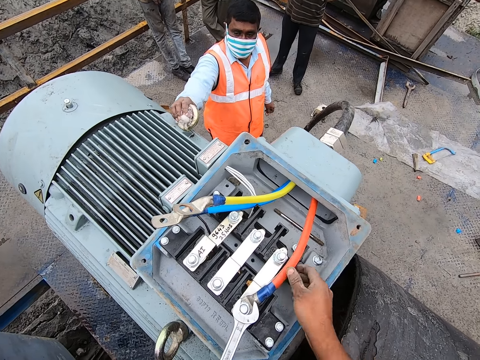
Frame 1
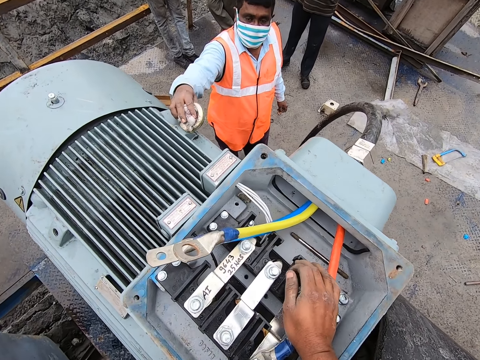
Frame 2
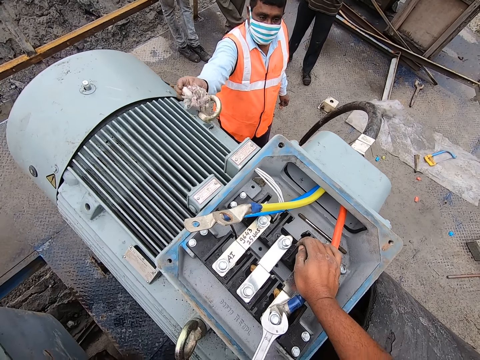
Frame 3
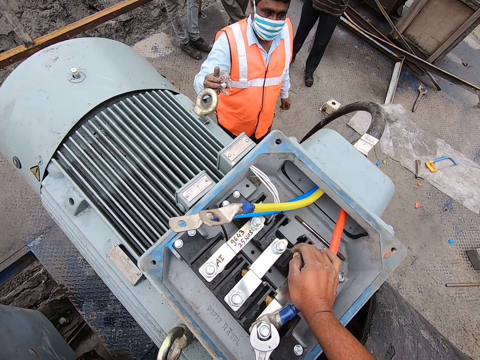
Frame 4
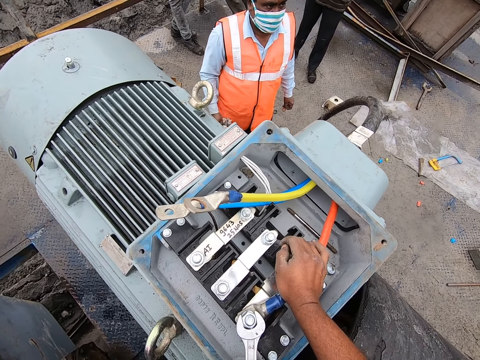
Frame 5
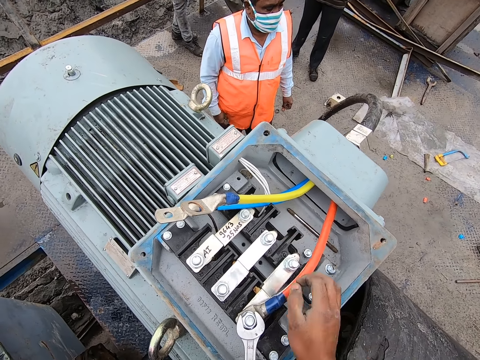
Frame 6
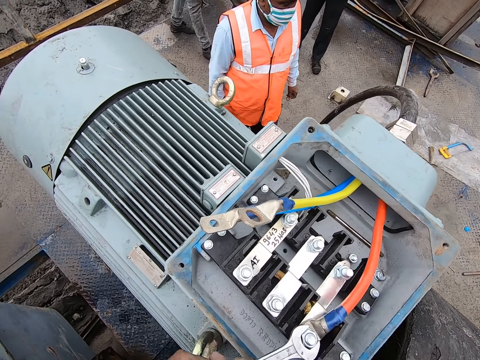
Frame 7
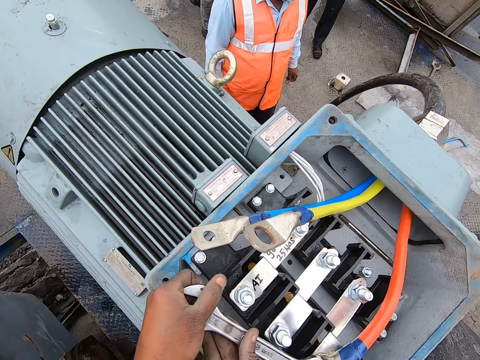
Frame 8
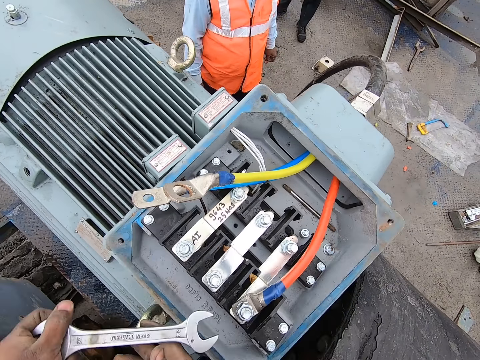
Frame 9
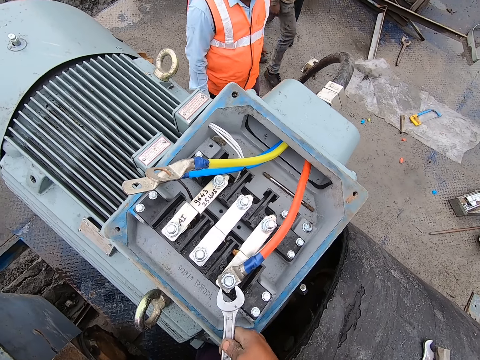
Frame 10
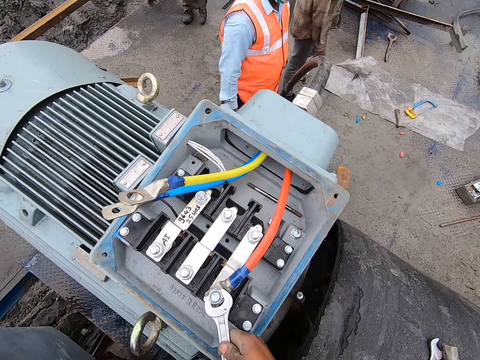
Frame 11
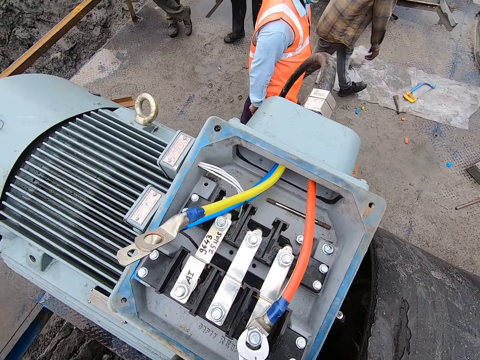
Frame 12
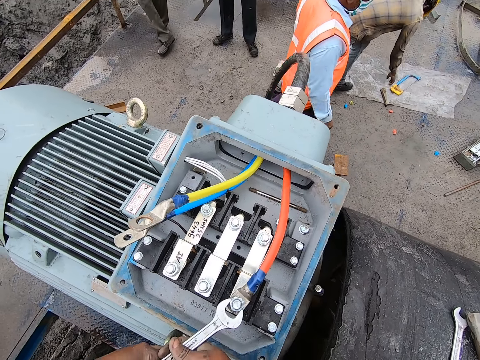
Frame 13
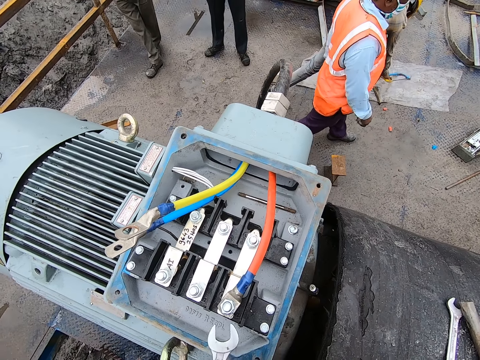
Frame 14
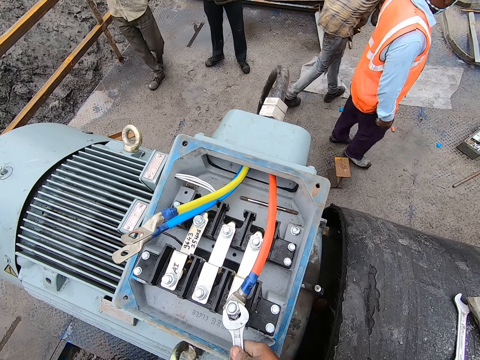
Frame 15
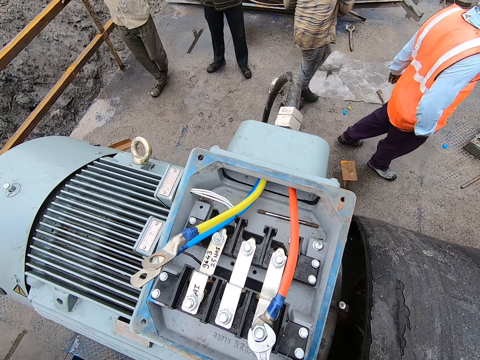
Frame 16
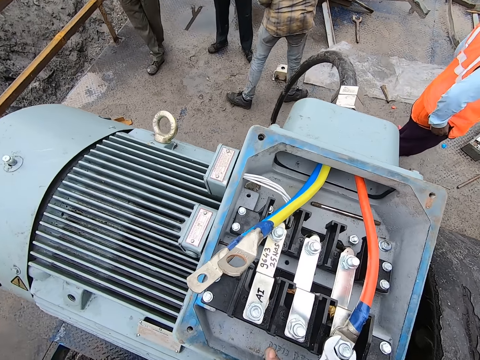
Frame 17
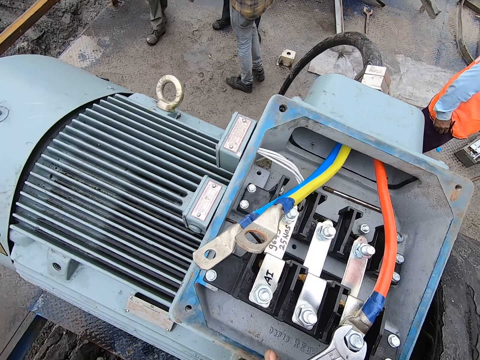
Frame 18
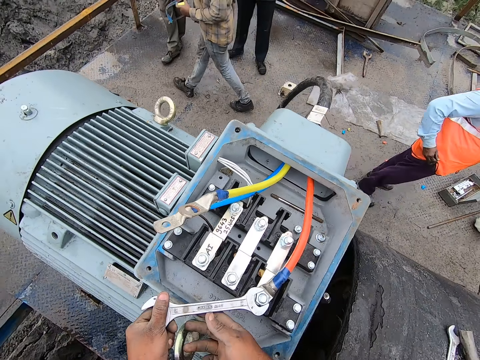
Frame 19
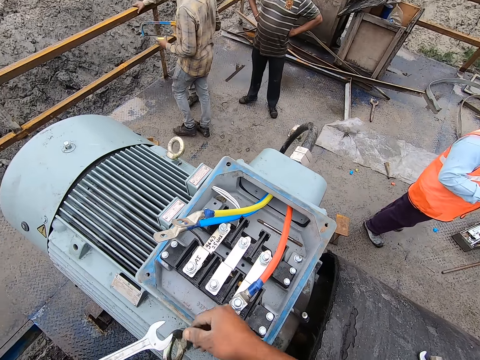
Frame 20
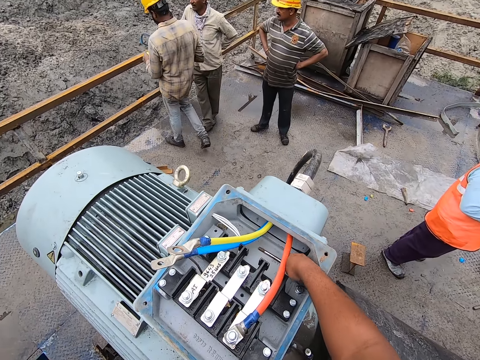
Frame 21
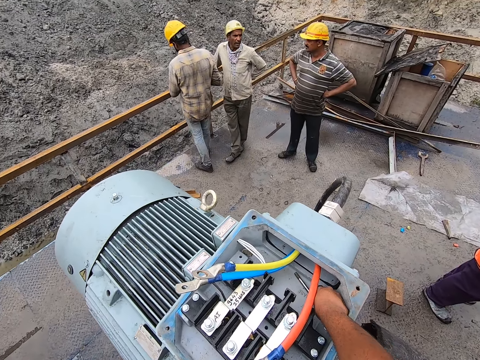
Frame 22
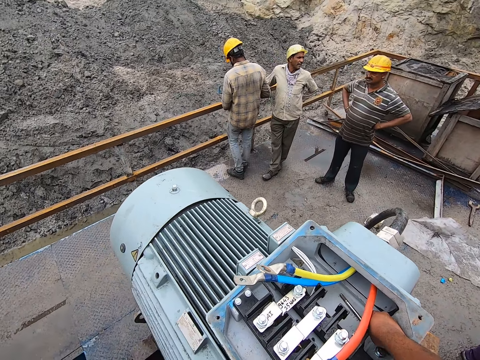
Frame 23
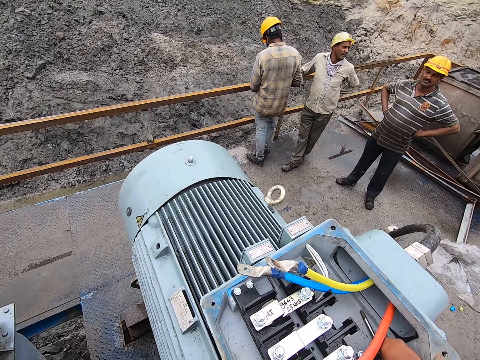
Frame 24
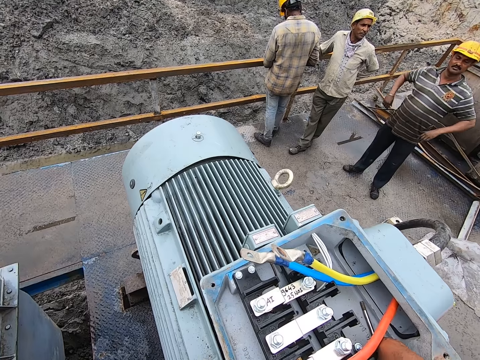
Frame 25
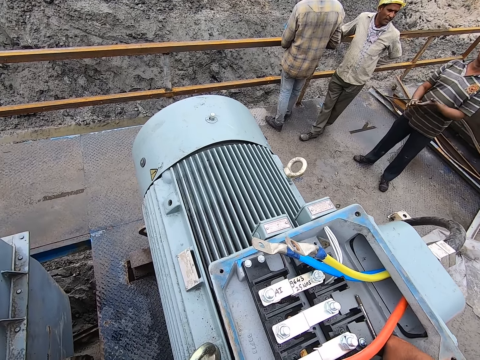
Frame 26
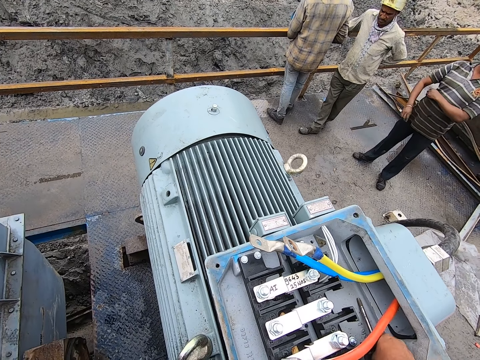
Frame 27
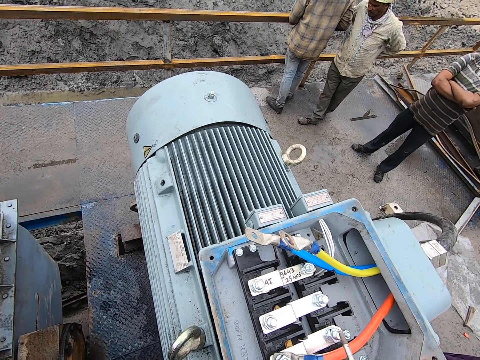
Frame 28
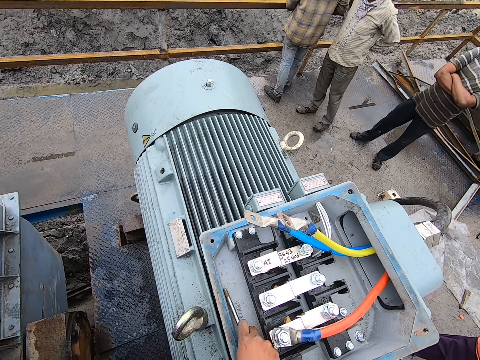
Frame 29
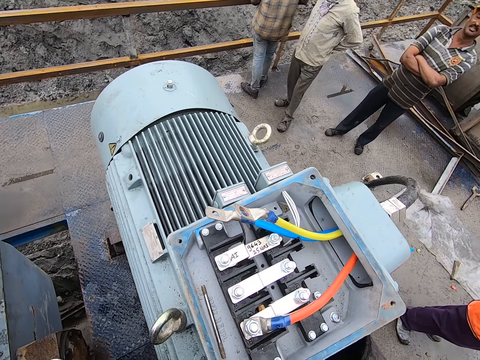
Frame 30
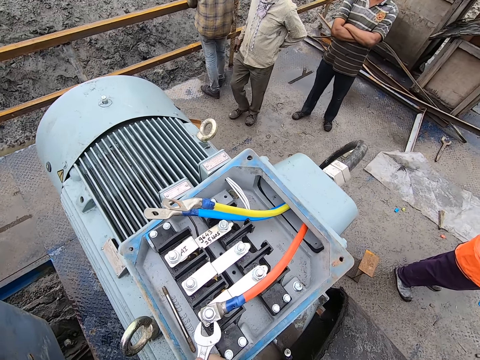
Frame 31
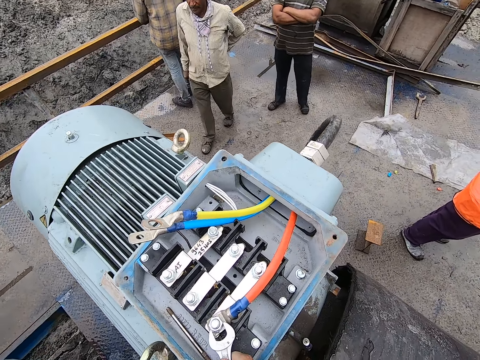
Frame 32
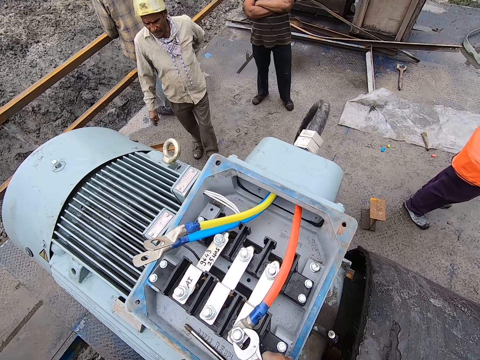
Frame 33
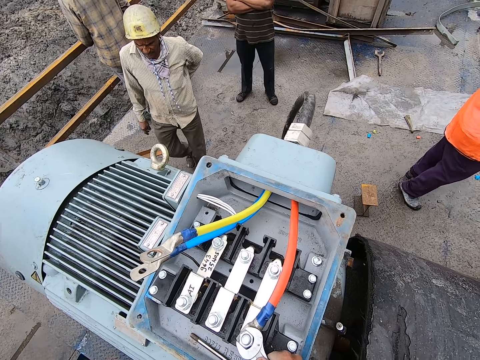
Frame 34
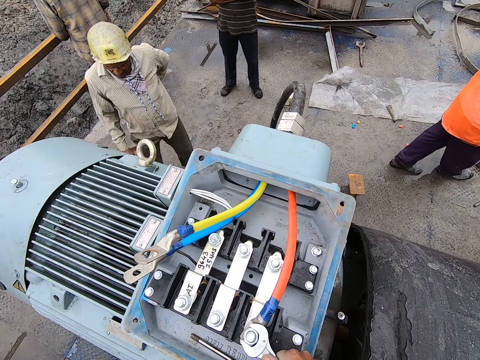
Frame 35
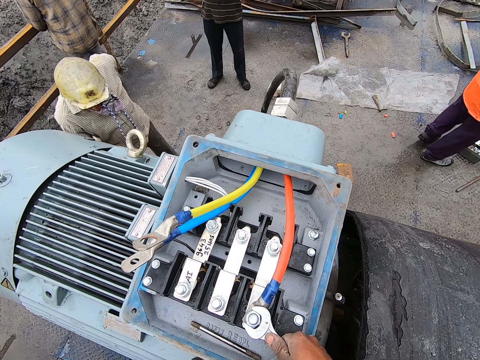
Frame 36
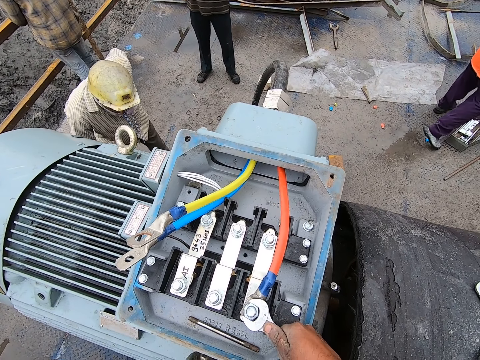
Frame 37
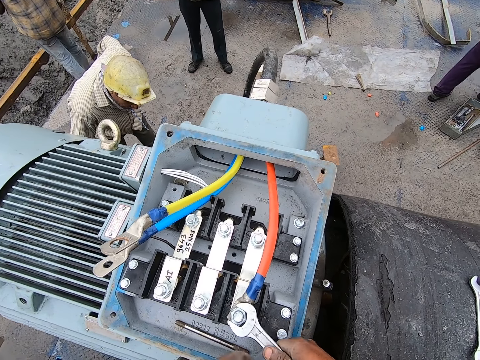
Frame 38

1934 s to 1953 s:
The camera wearer turns the bolt with the wrench. They turn the wrench with both hands. They turn the bolt with the wrench. They place the right hand on the motor. They pick up a metal with the right hand. They place the metal on the motor. They turn the bolt with the wrench.

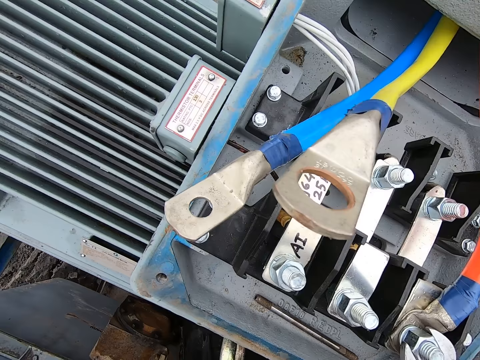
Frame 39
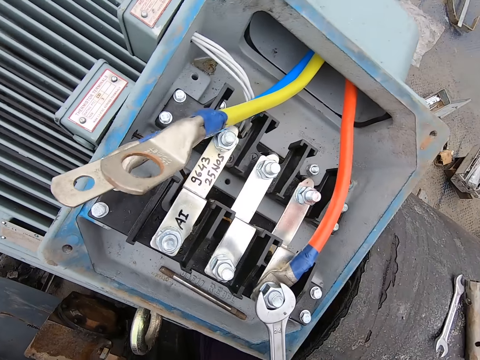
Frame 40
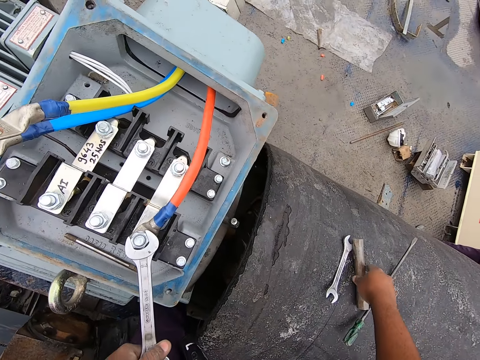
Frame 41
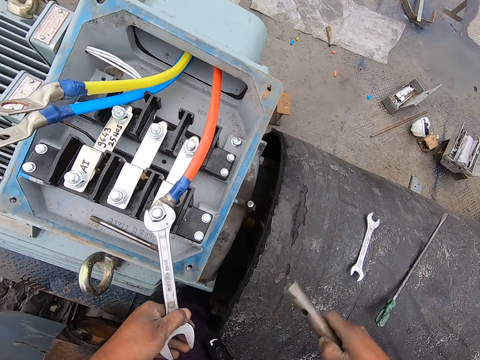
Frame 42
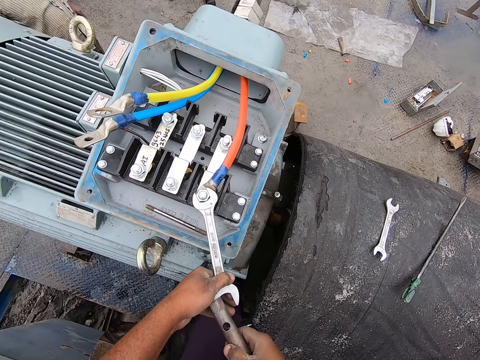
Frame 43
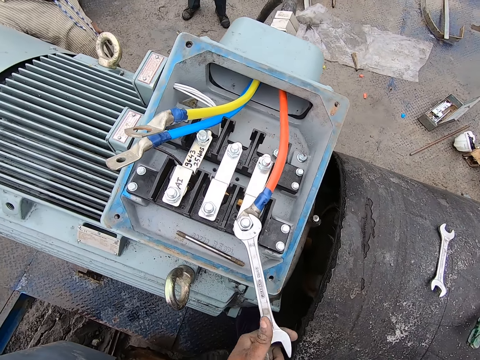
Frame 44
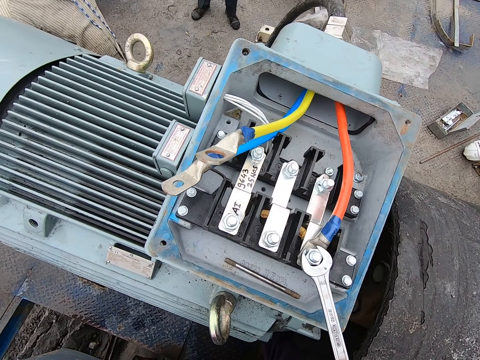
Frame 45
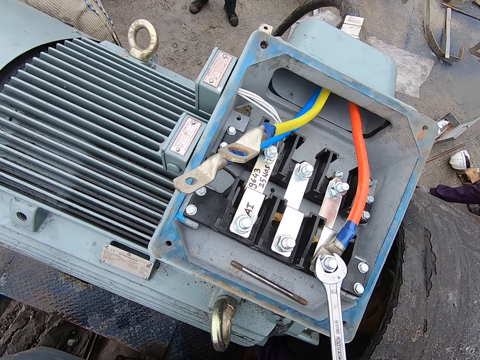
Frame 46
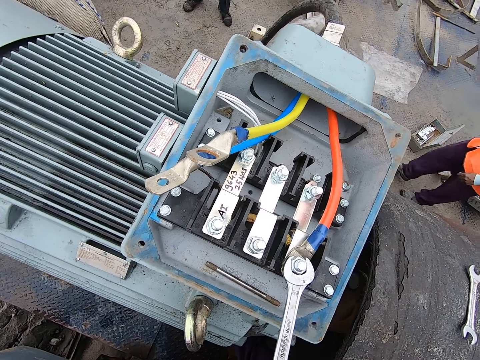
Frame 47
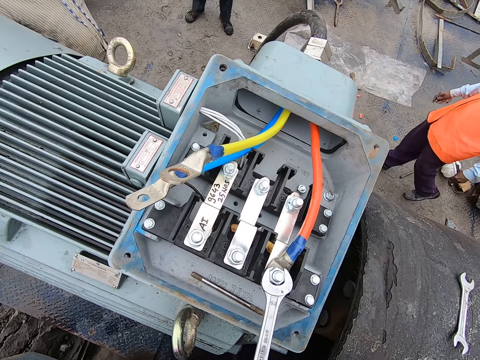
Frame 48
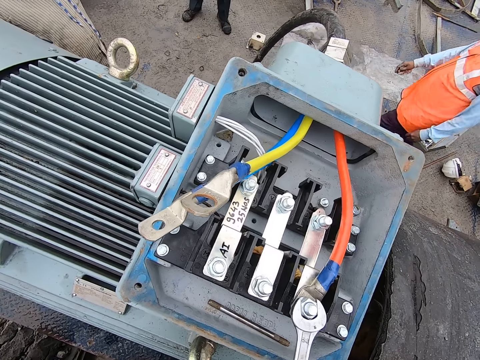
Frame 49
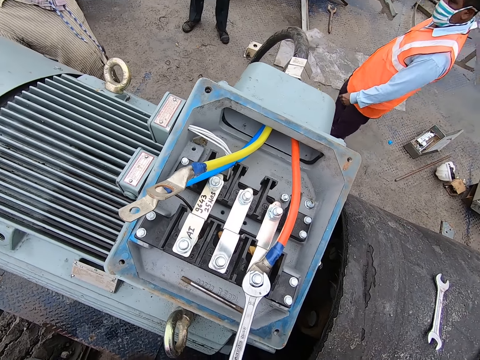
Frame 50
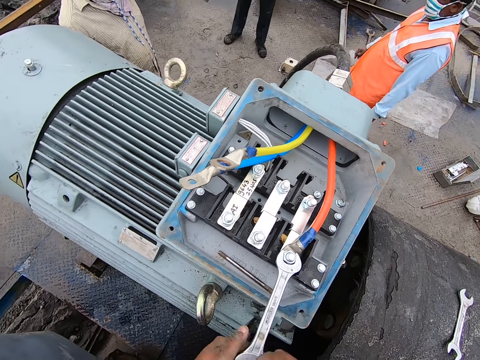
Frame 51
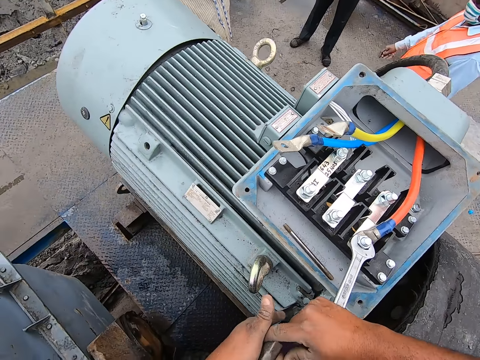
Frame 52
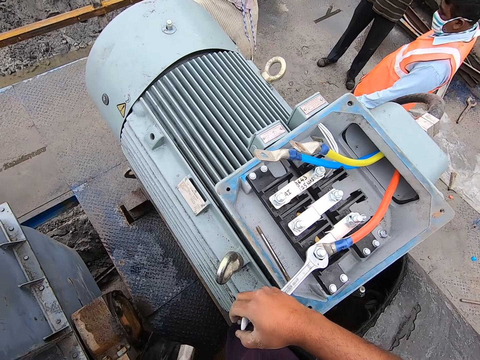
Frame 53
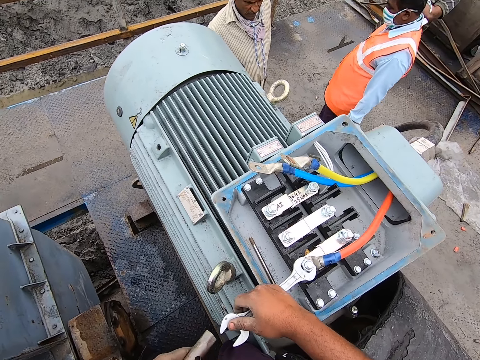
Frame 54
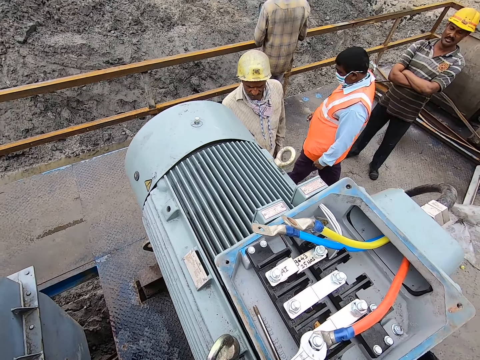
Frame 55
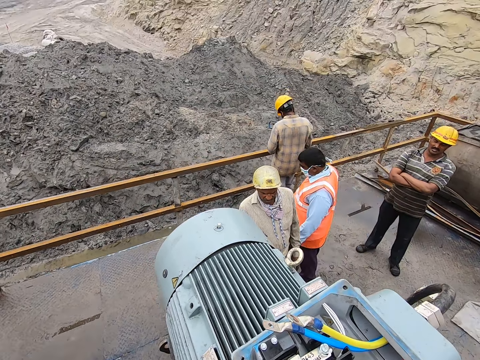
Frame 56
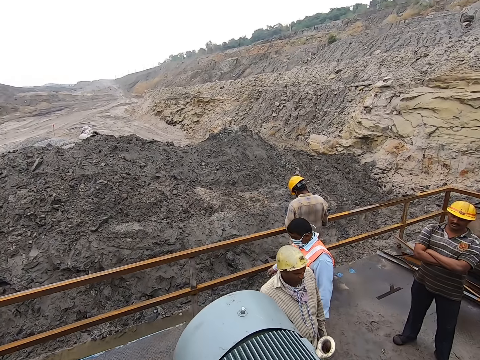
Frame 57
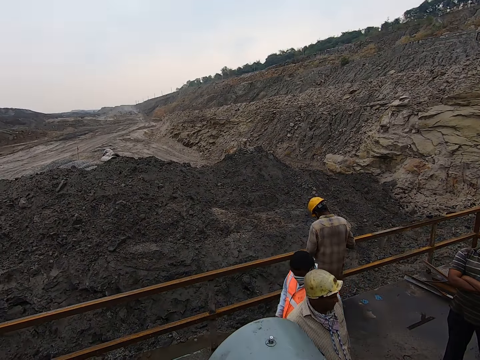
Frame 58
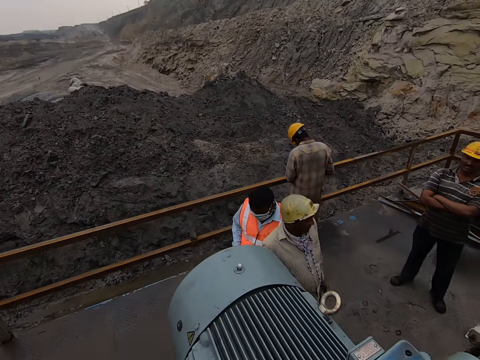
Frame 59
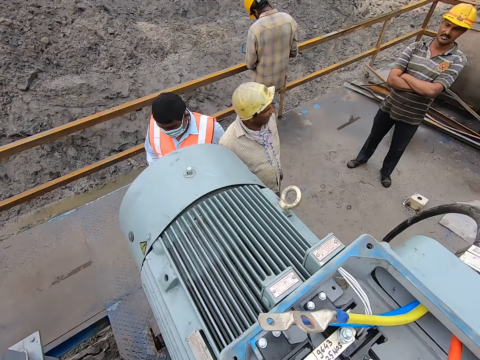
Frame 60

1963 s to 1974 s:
The camera wearer picks up a metal rod with the right hand. They place the metal rod on the tip of the wrench. They turn the bolt with the wrench. They connect the metal to the spanner. They hold the wrench with the right hand. They look ahead.
